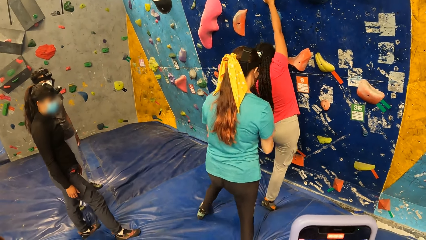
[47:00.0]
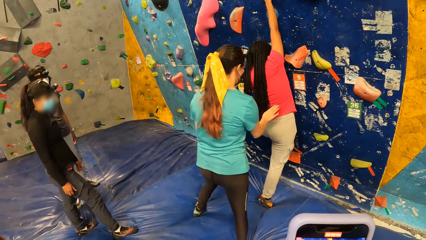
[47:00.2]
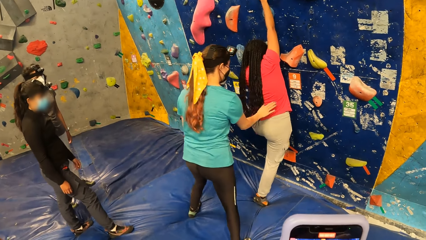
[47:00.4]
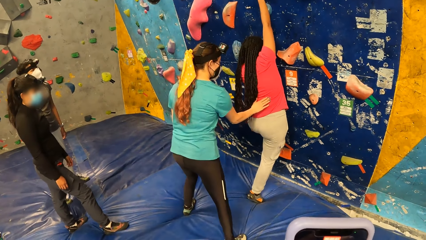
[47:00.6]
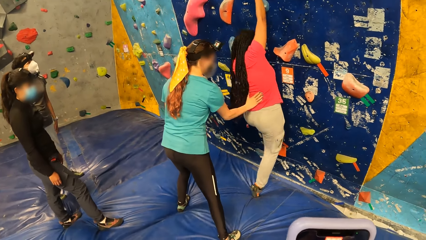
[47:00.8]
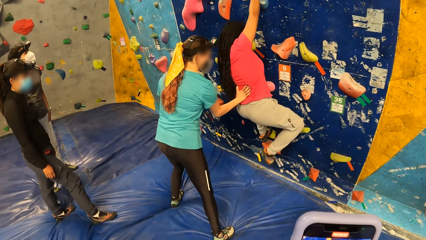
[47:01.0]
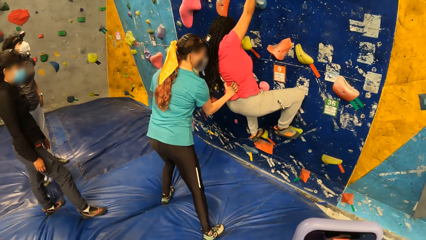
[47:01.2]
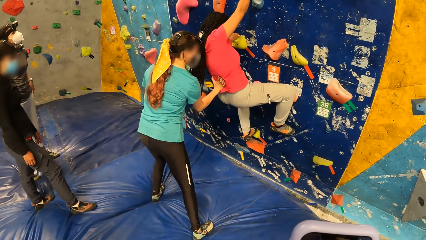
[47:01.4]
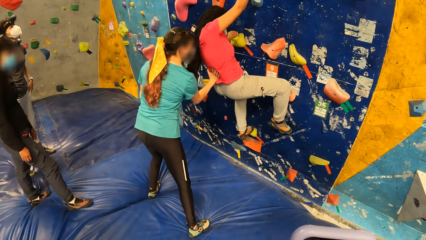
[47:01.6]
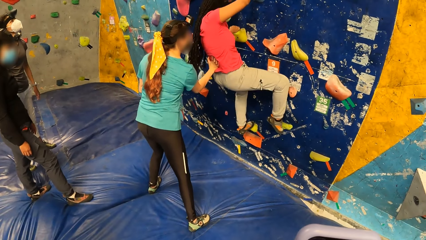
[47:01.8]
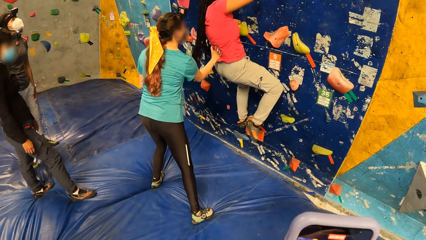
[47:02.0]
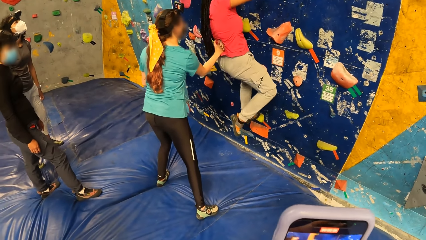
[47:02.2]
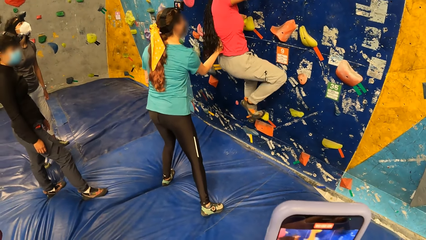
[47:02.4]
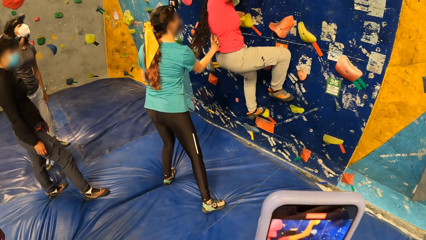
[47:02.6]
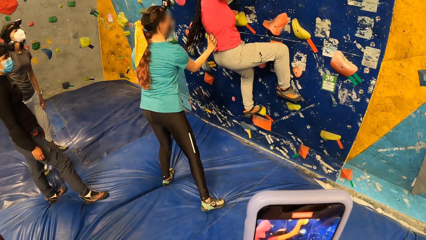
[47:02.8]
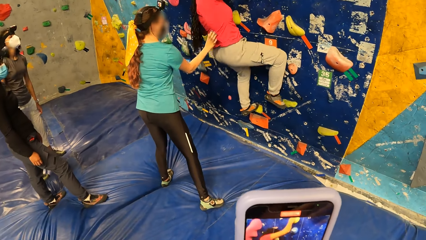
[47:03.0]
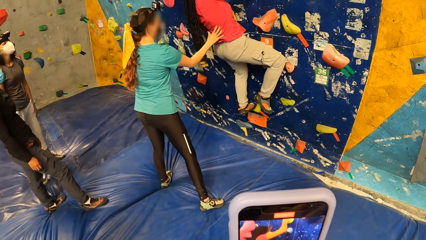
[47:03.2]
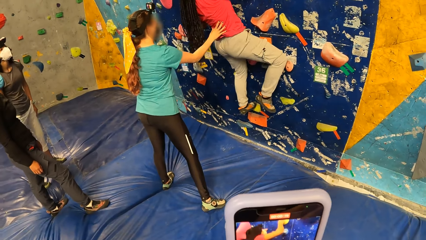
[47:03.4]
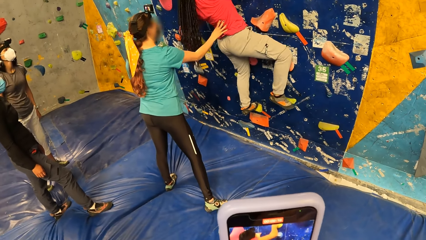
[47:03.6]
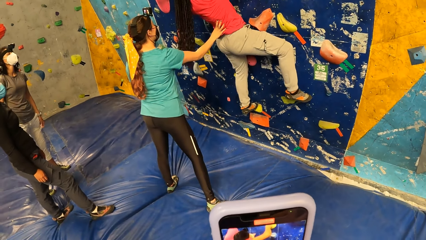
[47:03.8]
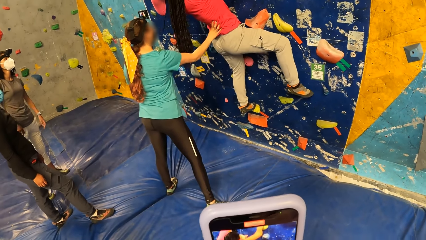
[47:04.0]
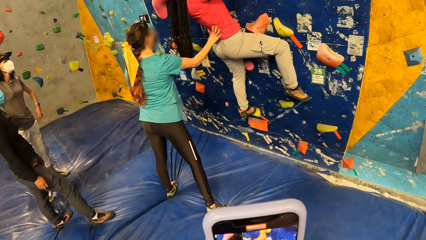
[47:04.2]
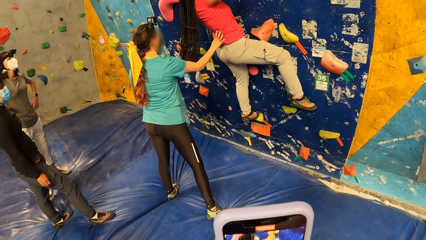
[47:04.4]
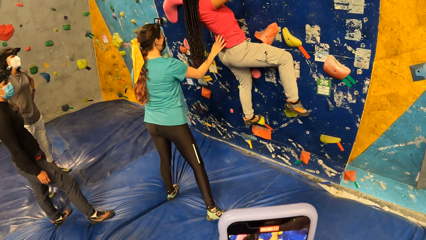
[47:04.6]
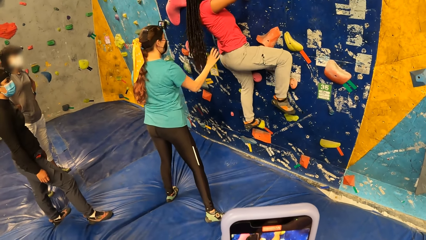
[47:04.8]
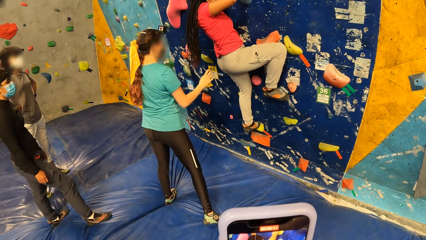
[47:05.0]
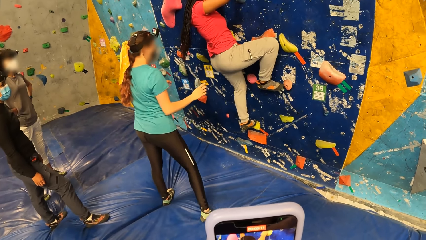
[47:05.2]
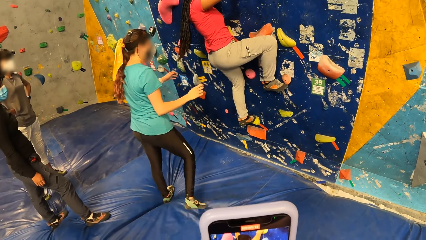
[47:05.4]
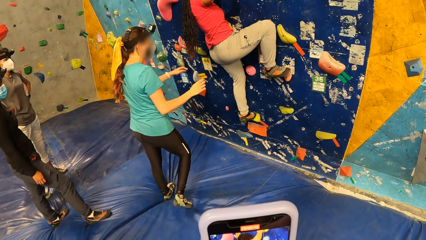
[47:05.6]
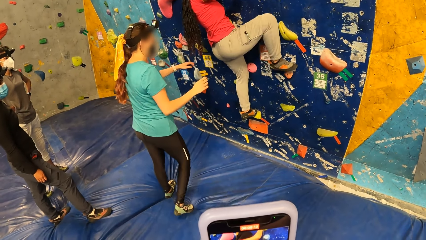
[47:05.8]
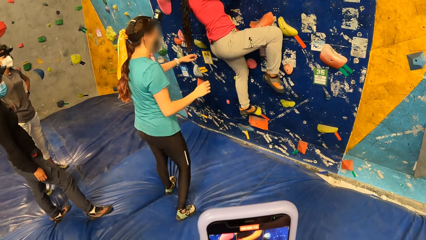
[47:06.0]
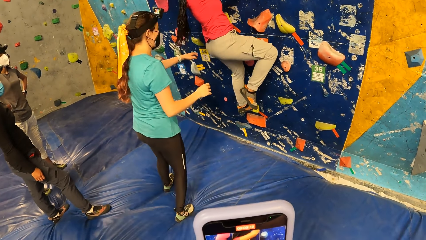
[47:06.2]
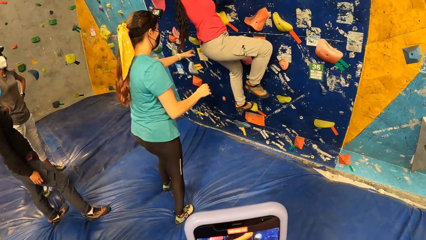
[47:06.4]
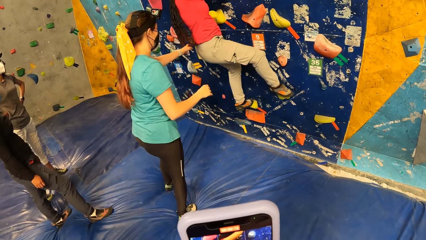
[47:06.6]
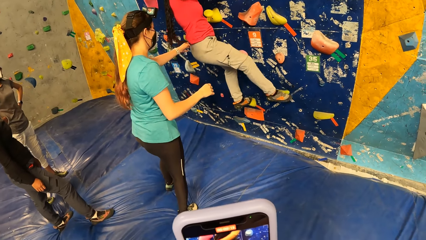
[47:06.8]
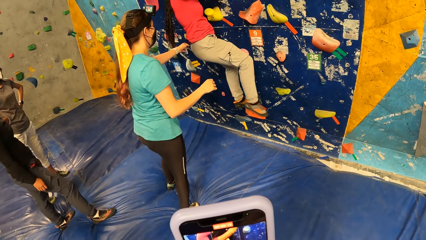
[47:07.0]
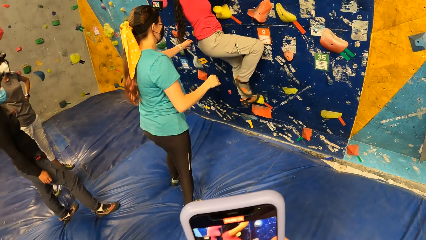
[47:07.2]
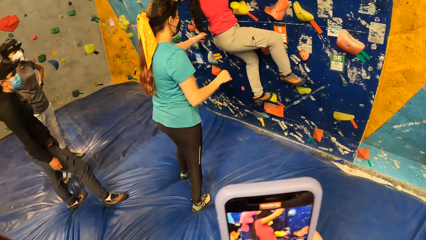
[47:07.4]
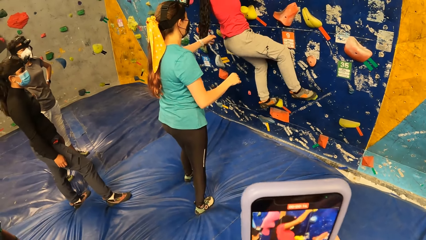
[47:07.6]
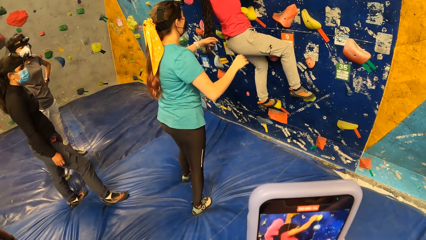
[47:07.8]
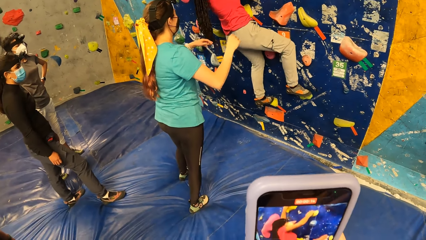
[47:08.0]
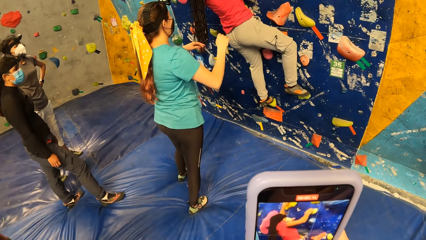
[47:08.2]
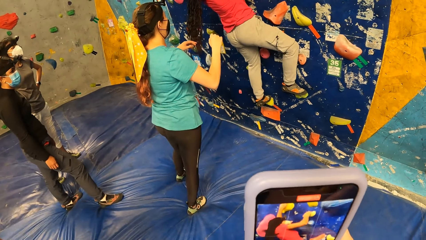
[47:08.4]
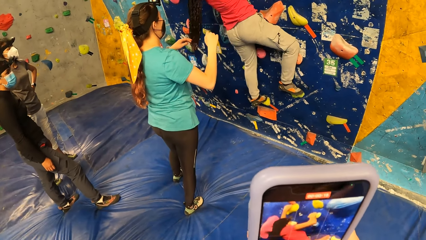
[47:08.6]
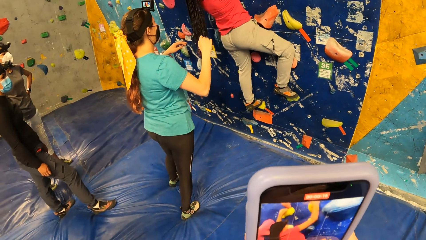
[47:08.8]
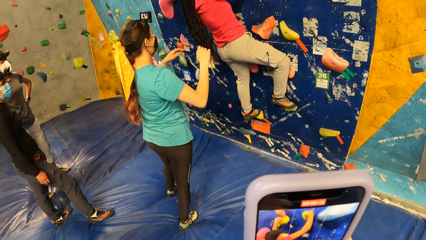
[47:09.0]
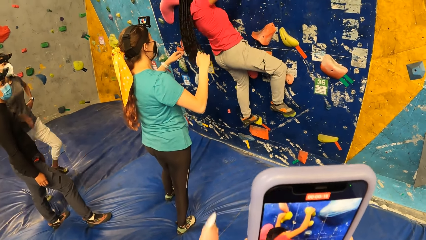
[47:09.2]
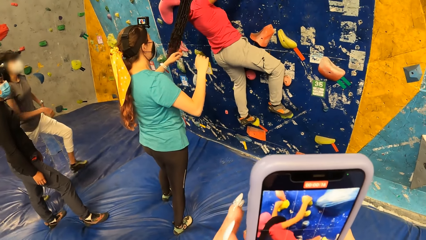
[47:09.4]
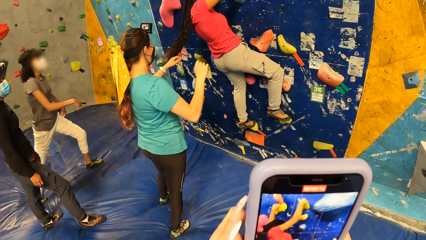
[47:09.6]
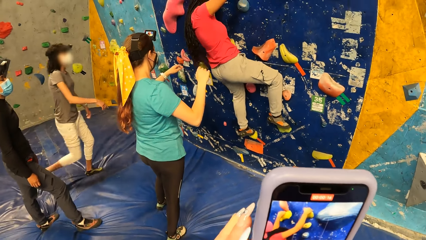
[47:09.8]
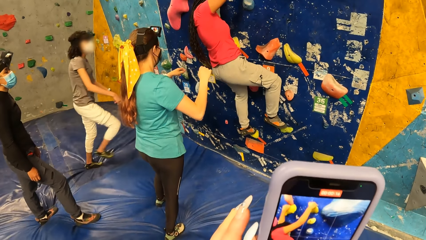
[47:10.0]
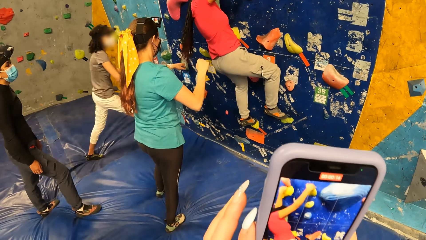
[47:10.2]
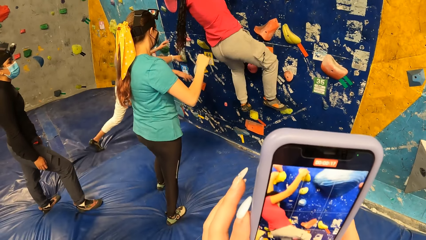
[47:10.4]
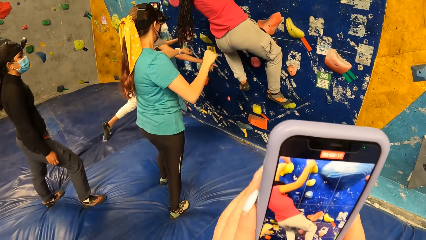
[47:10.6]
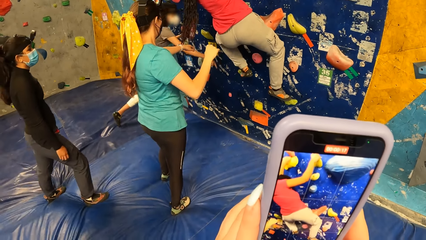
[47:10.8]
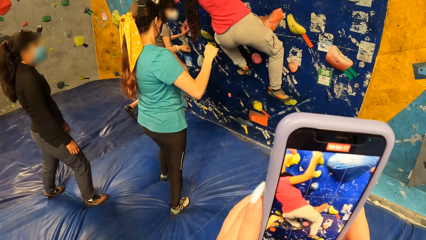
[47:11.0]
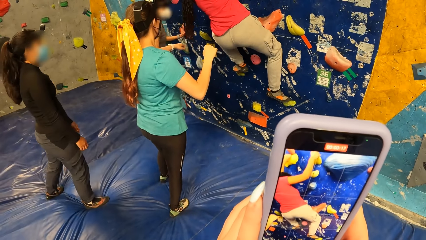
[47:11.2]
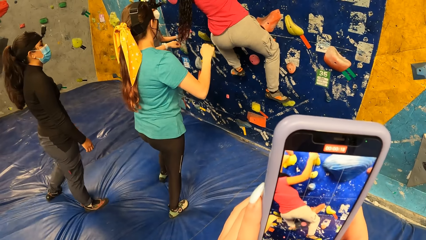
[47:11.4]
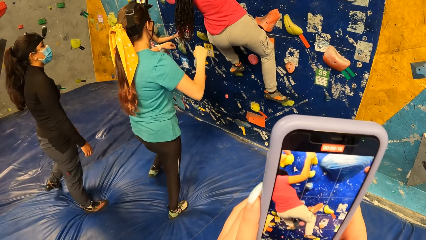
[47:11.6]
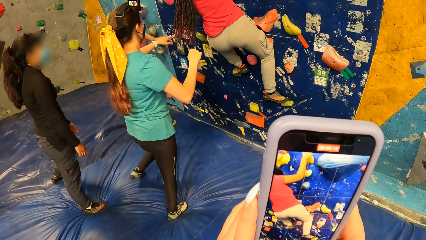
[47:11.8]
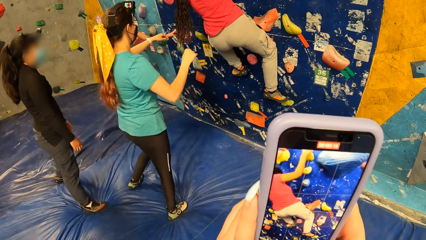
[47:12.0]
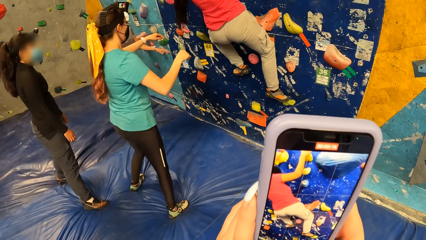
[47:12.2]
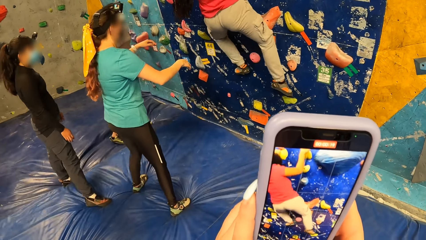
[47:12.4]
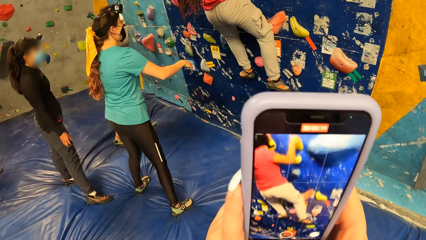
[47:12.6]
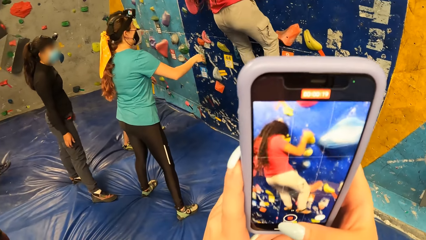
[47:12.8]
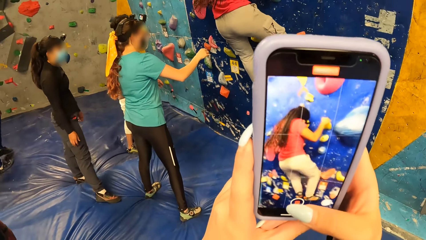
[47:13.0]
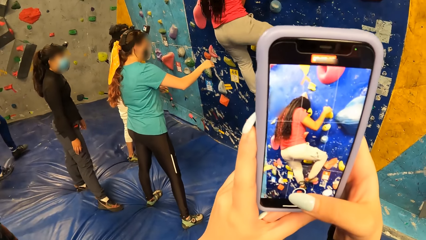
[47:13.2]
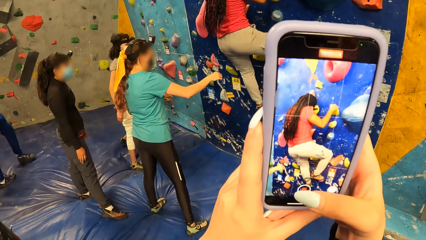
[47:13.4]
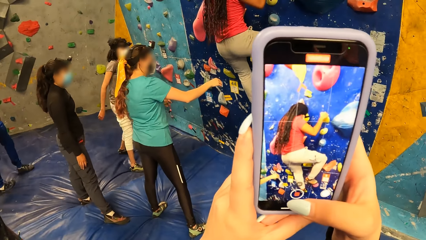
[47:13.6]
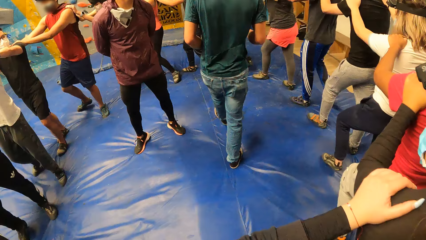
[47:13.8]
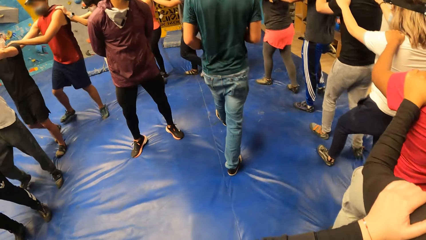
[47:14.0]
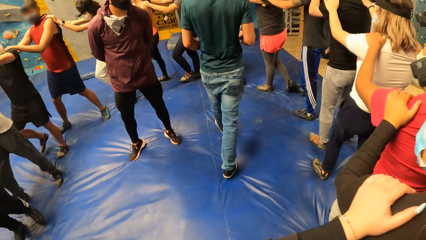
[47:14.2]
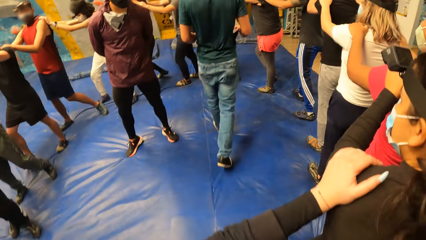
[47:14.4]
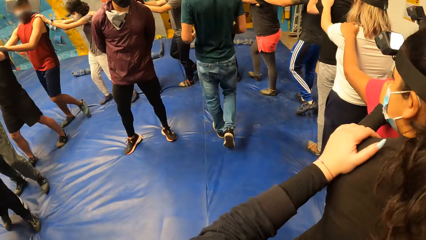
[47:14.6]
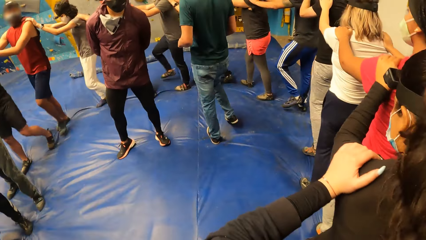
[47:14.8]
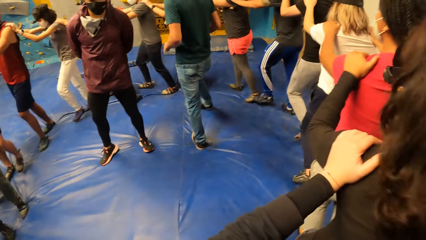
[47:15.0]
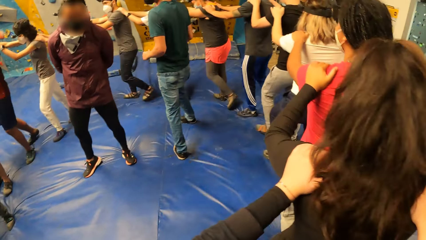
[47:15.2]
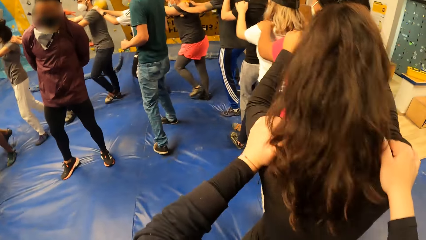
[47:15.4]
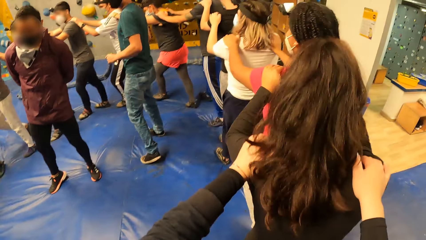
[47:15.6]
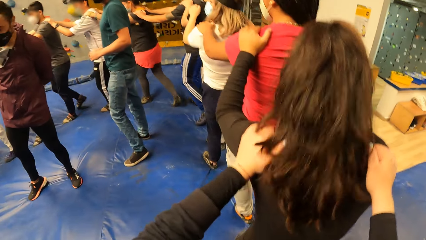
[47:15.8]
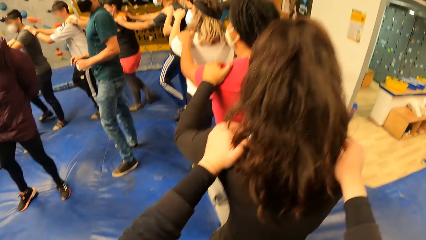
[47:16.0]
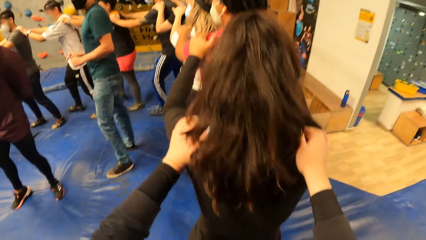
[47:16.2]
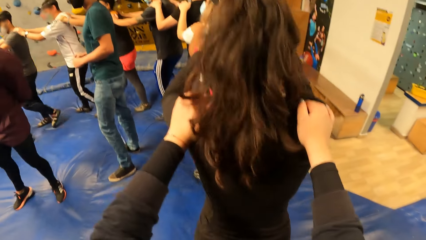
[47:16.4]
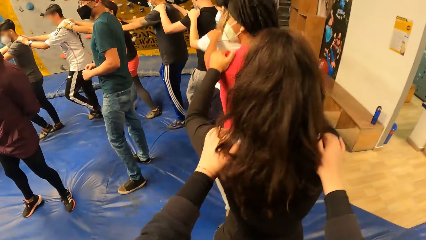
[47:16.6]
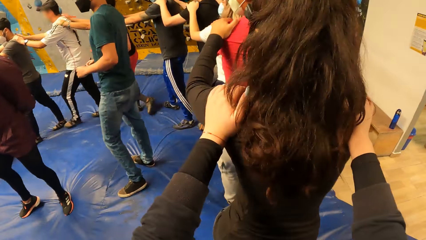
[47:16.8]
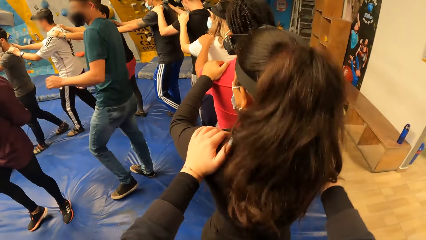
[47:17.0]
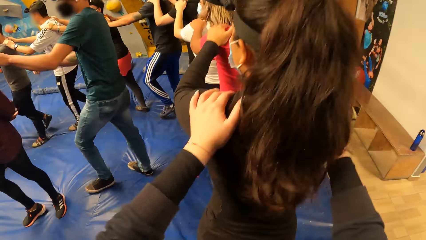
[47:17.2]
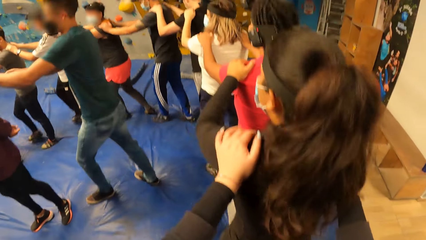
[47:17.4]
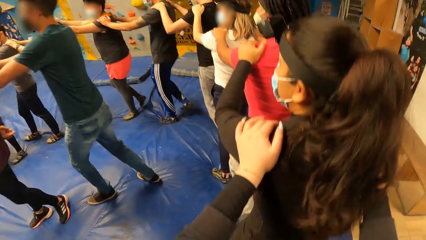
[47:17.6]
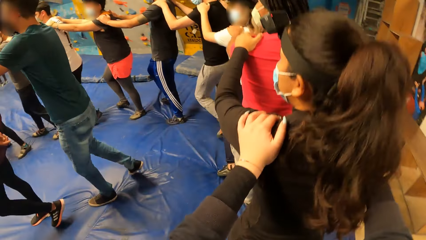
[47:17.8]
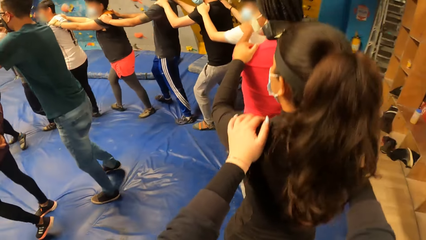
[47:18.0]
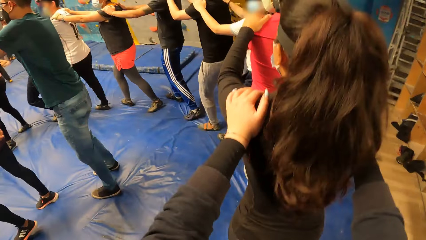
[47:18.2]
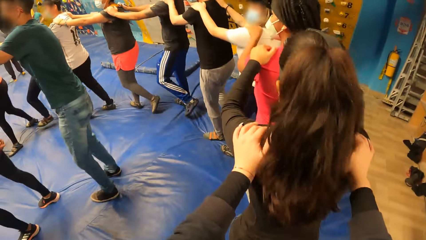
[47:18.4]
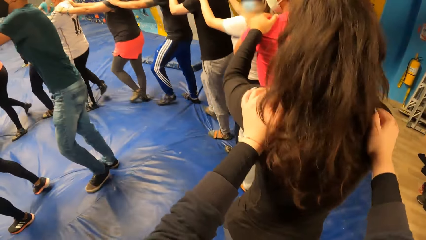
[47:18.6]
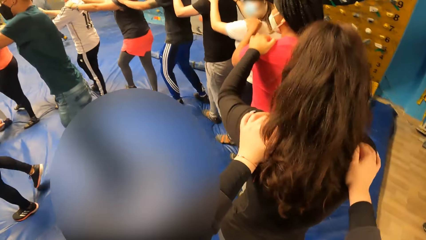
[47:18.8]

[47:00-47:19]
A woman climbs up the bouldering wall. A lady supports the woman up the bouldering wall with her hands around the waist of the woman. The camera wearer records video on the phone. Another woman walks towards the first woman. The first woman interacts with the other woman. The other woman points at something on the wall. The camera wearer records video on the phone. She holds the shoulder of another woman with her hands. A man and another man coordinate the physical exercises from the center. The camera wearer looks around. She partakes in the physical exercise round in a formed circle.
